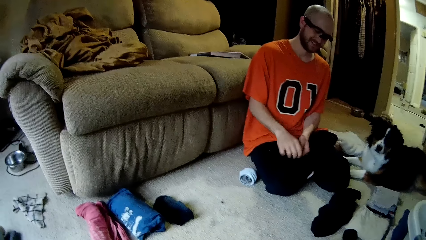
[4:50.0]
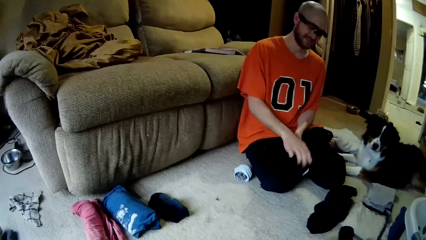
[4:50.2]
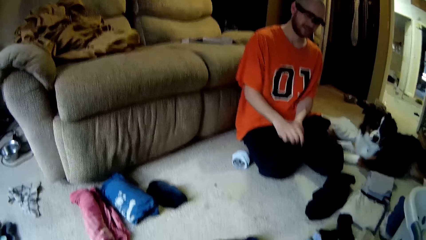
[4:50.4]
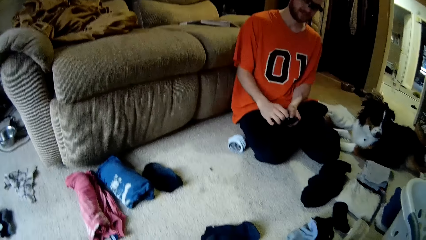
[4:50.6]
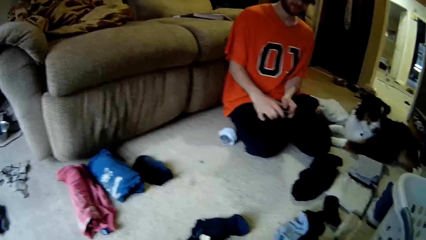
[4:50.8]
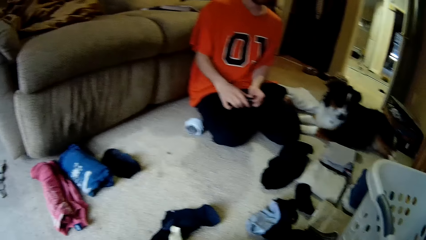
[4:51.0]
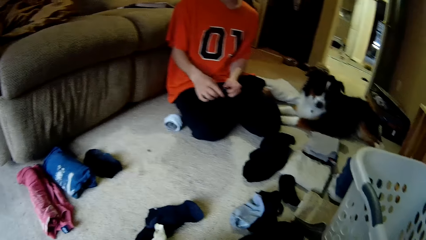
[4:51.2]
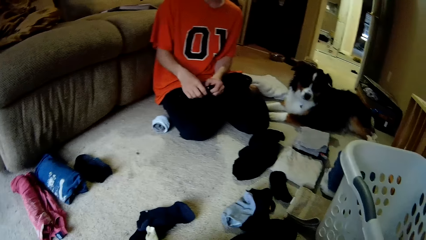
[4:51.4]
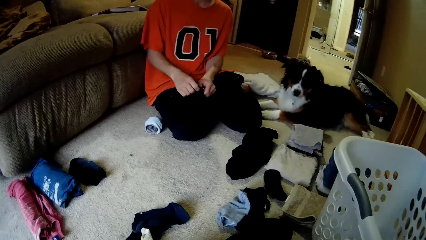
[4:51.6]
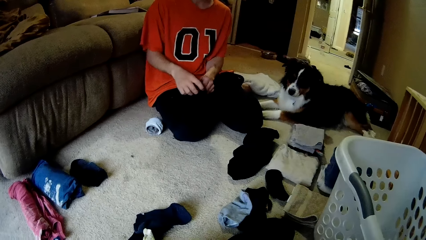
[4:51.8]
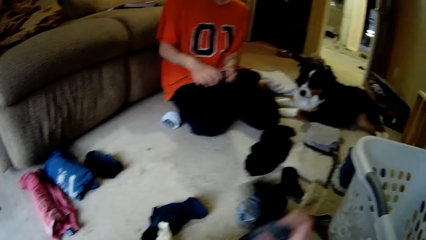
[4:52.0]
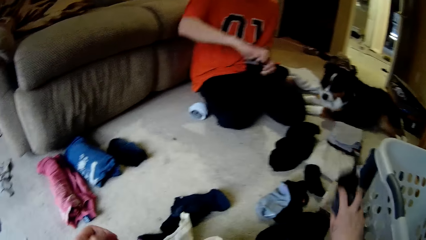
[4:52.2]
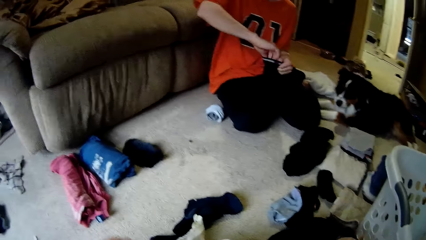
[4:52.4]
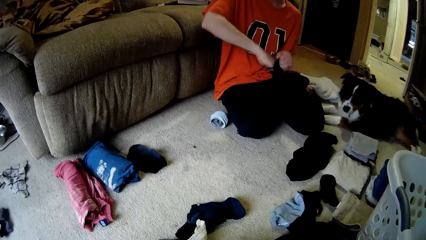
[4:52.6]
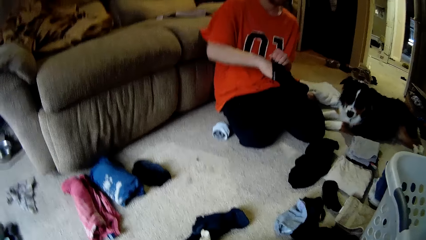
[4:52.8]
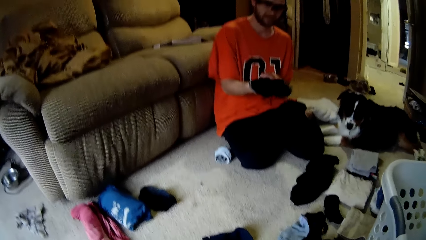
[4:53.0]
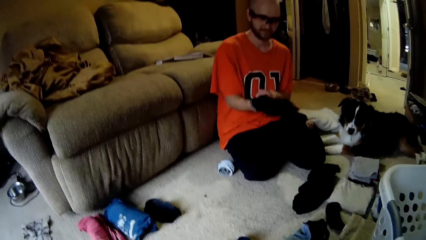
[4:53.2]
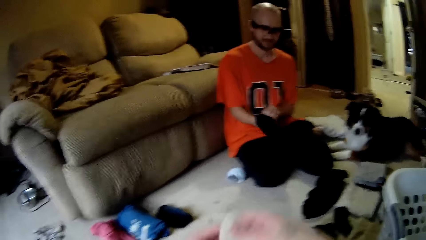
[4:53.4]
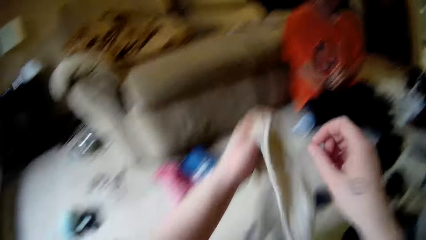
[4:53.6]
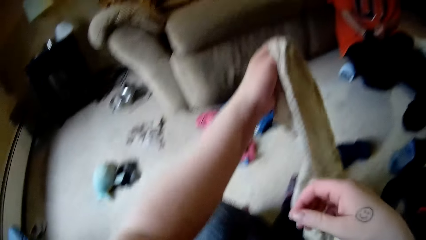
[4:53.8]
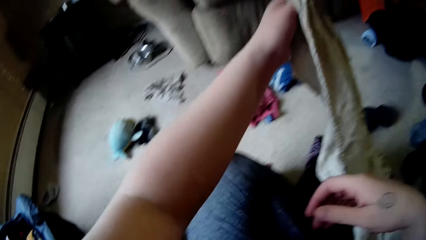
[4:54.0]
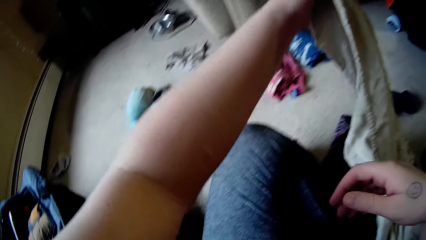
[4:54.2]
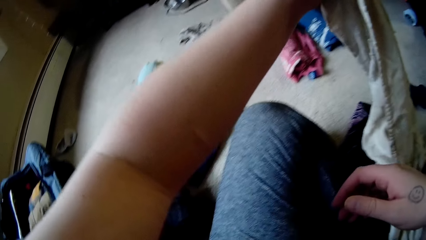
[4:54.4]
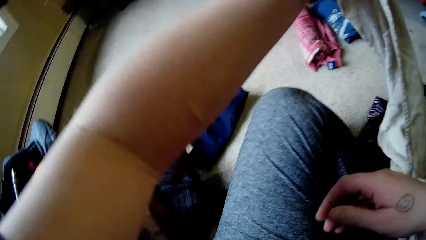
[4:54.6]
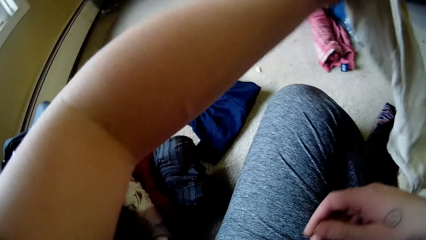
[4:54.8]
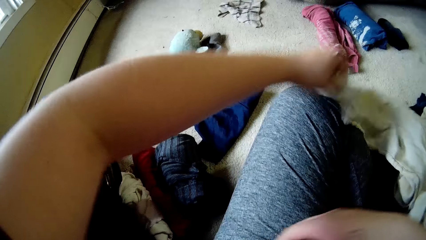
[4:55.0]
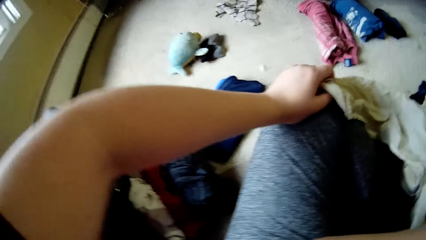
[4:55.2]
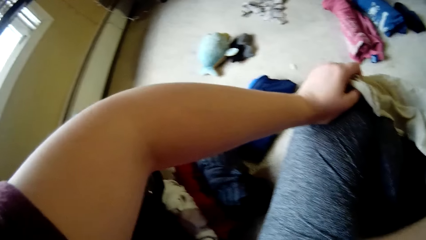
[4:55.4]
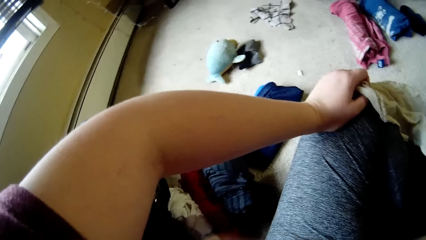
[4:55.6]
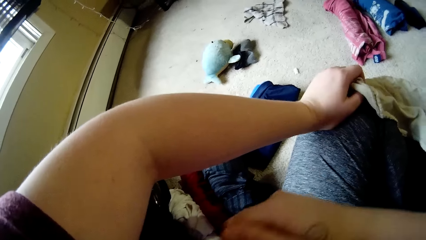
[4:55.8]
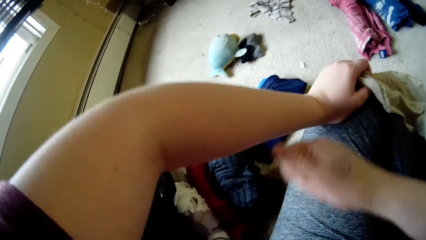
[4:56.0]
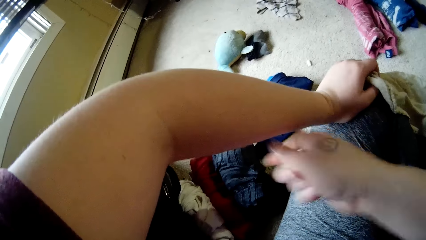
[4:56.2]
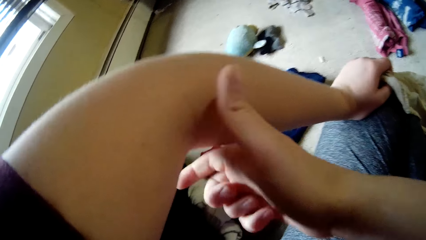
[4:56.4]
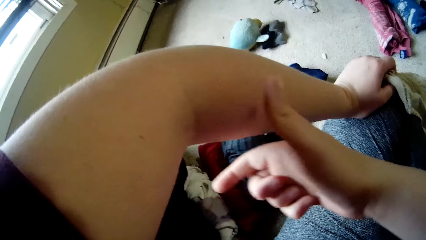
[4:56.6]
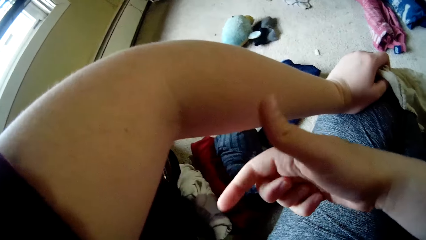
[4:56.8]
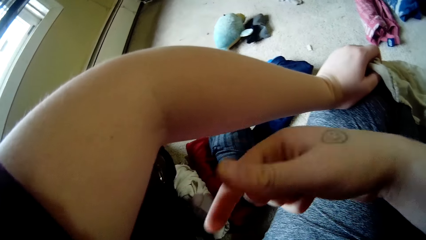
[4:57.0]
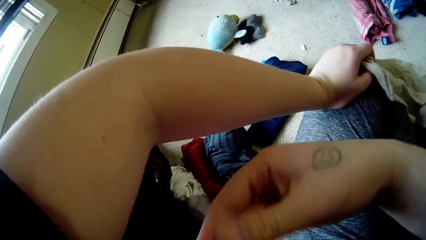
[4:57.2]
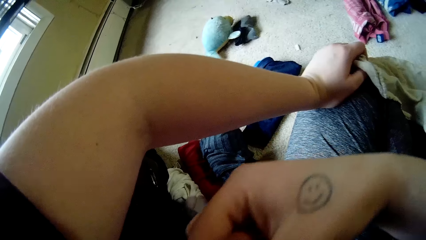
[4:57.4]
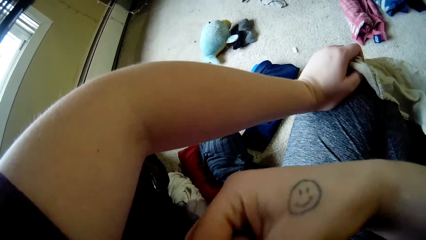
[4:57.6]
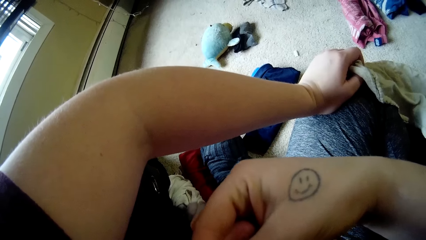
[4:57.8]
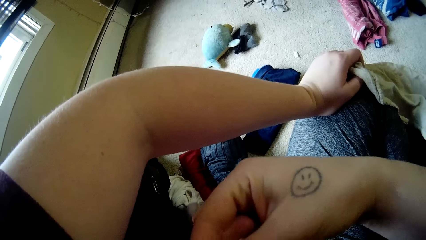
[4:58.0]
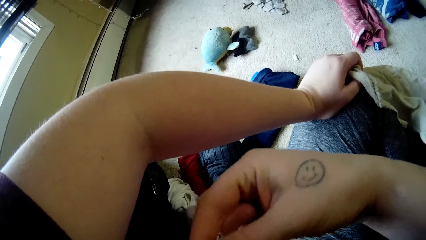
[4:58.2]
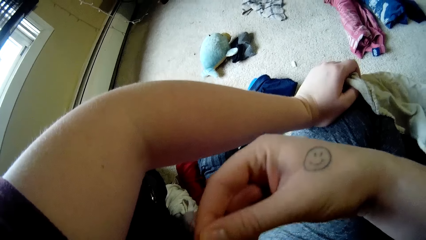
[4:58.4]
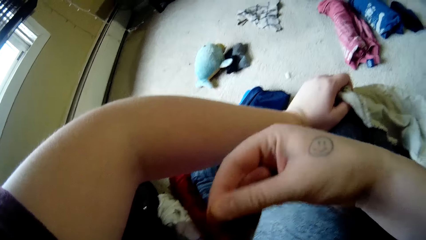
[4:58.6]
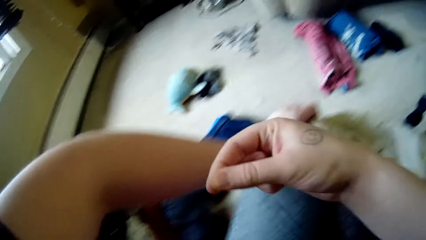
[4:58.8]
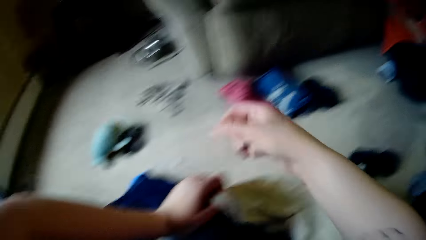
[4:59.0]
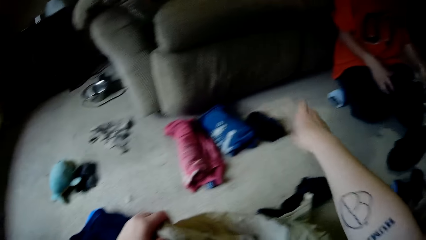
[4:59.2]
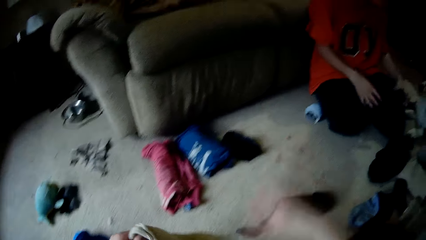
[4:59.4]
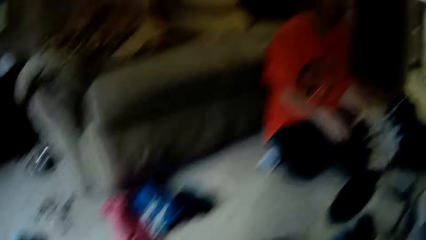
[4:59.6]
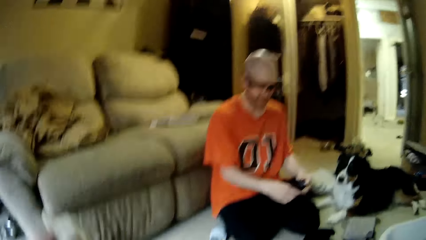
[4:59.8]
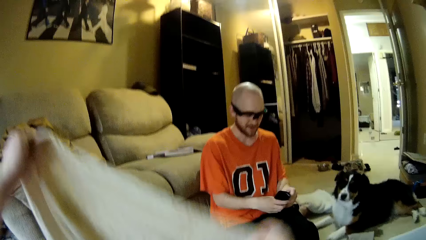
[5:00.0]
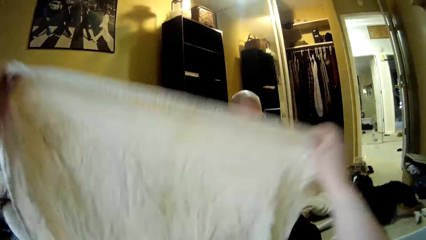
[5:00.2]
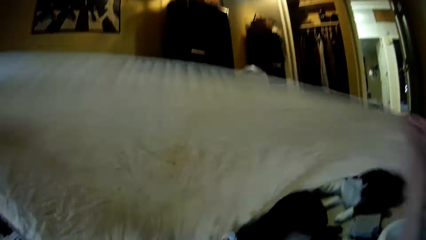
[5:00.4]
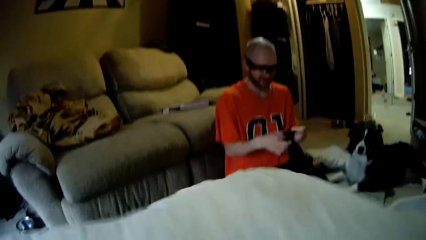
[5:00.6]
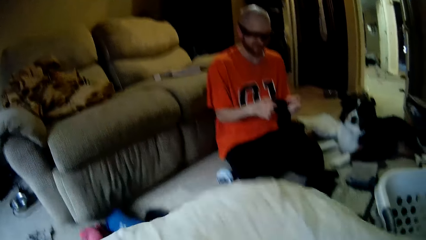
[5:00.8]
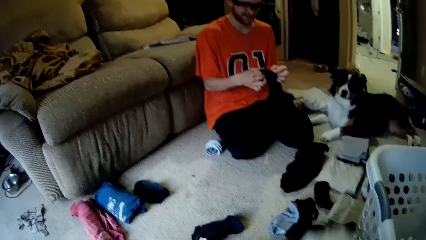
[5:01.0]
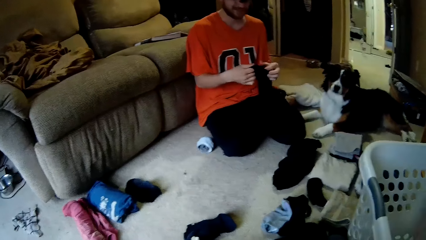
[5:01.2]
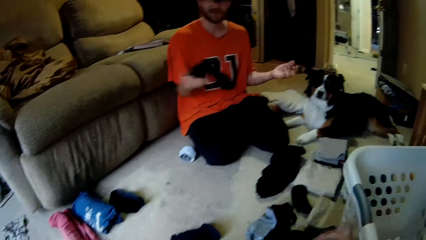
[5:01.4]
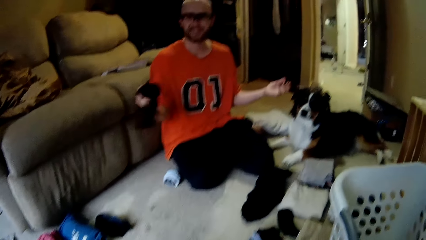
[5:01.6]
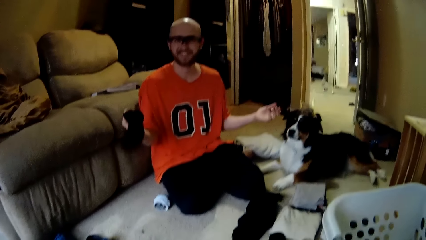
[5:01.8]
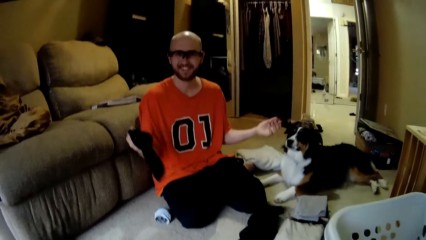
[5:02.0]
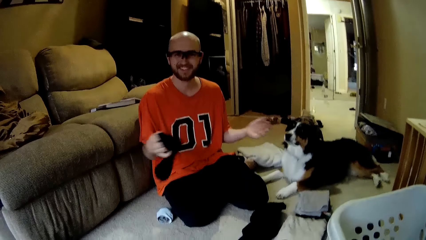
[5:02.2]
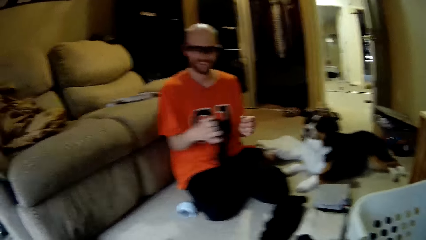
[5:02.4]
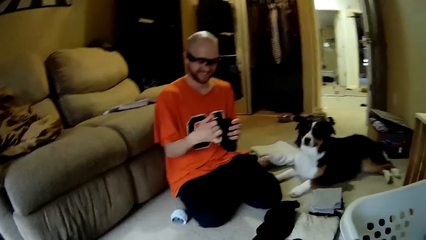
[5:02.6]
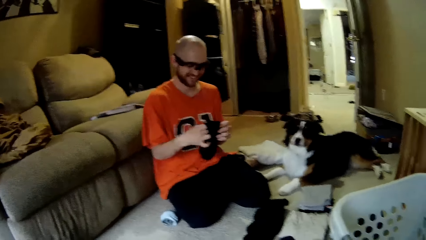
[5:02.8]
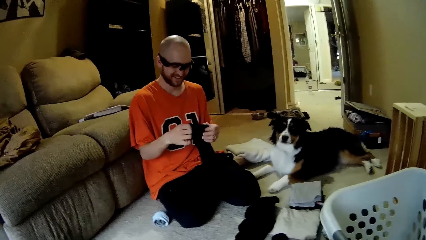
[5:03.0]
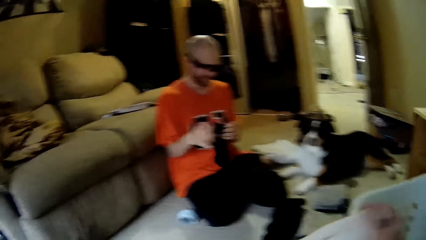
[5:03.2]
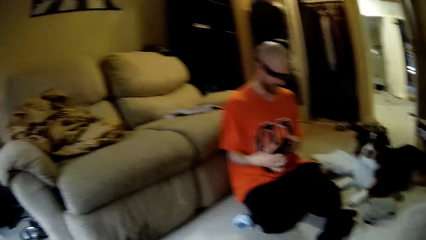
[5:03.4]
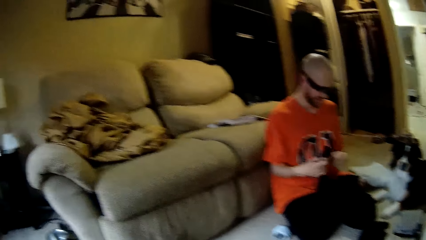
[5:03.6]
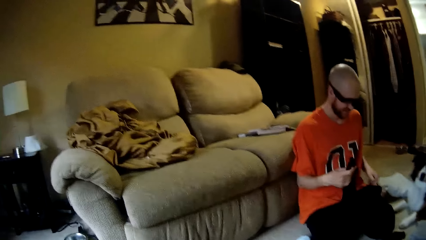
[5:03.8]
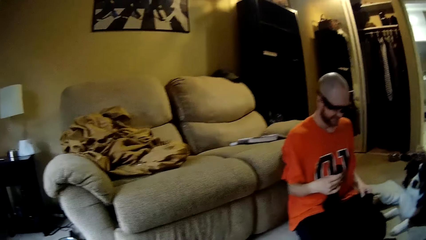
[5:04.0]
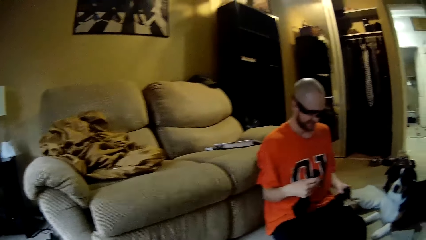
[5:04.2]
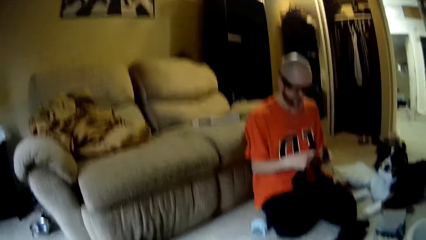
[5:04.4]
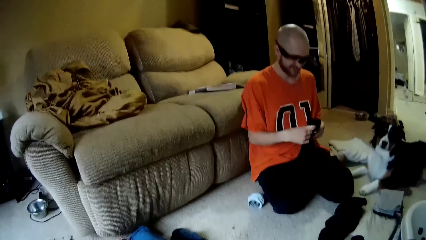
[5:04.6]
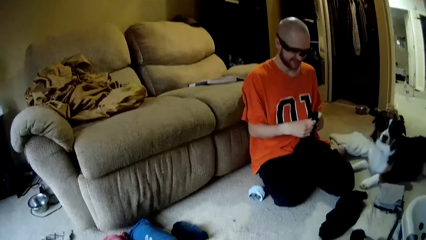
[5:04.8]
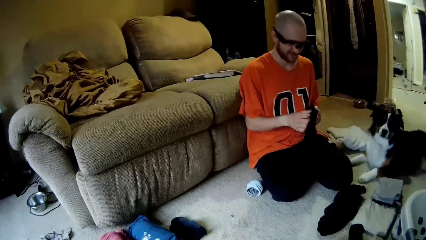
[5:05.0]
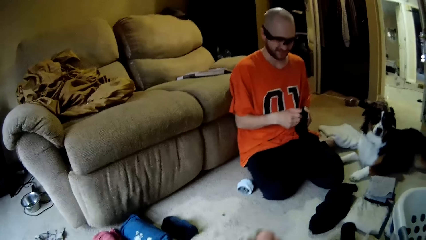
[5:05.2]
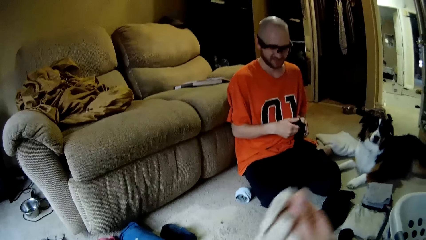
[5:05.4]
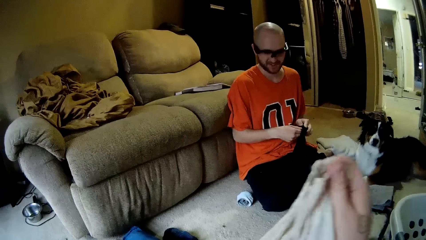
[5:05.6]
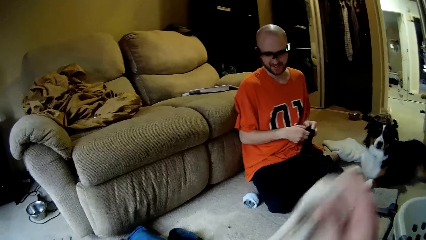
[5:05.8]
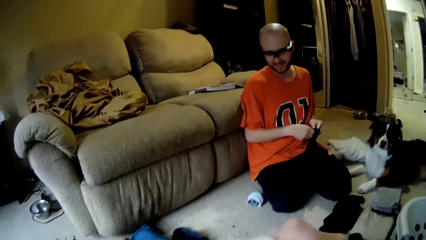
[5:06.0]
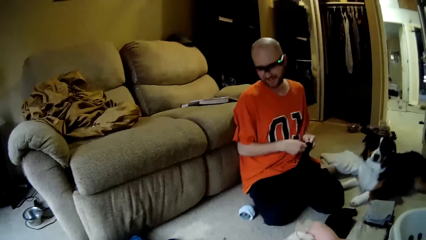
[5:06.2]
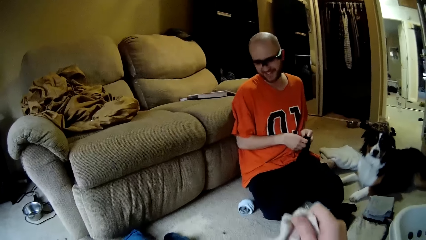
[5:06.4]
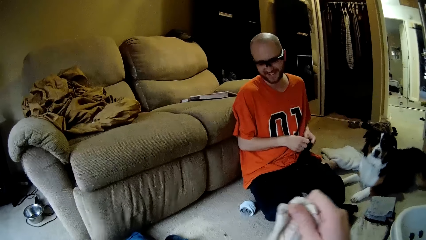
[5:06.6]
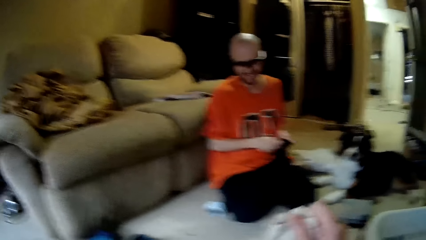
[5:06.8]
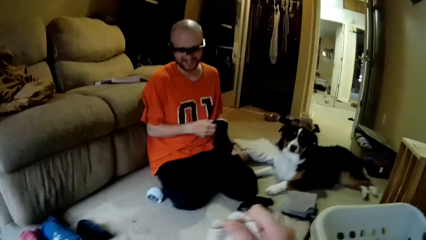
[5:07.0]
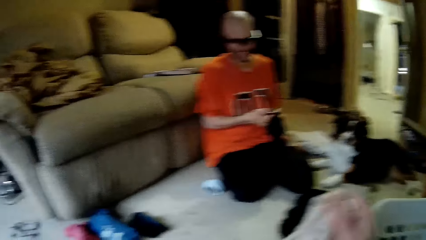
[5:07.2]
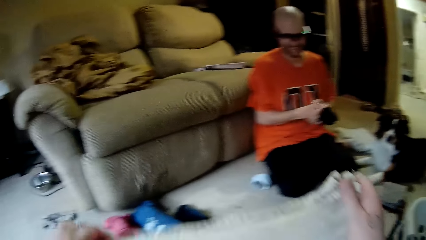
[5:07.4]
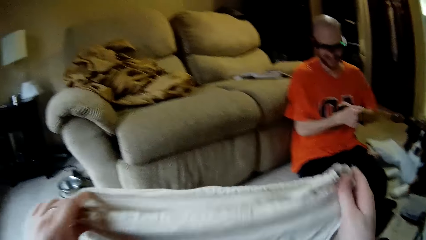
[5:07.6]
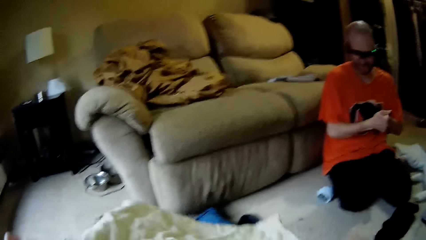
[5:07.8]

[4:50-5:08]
The camera wearer drops a sock in her right hand on the floor. She holds a cloth with her left hand. She looks at the cloth. She touches her thigh with the cloth in her left hand. She looks at her hand and touches her hand. She scratches her left arm with her right hand. She picks a thread from her body with her right hand. She pulls a rope. She throws the thread in her right hand on the ground. She raises the cloth with both hands. She folds the cloth. The man folds a cloth. The camera wearer dialogues with the man. The man picks a sock from his thigh with his left hand. The man inserts the socks into themselves with both hands. The camera wearer sorts the cloth with both hands.
